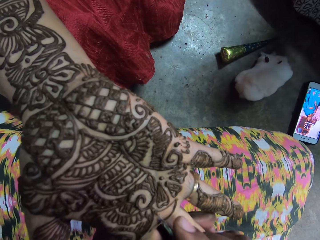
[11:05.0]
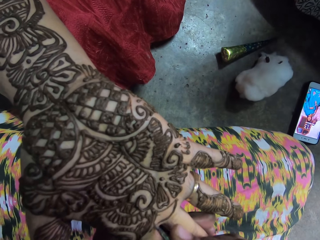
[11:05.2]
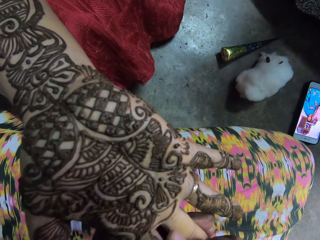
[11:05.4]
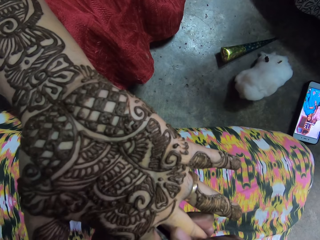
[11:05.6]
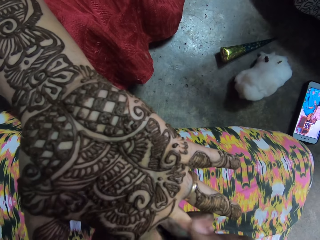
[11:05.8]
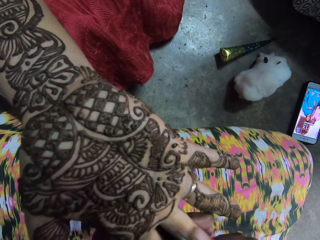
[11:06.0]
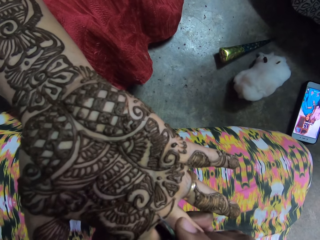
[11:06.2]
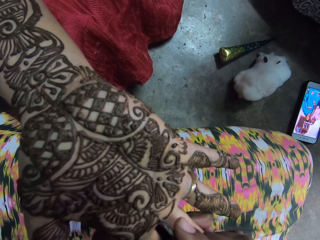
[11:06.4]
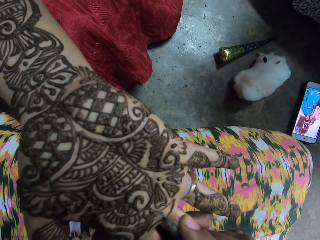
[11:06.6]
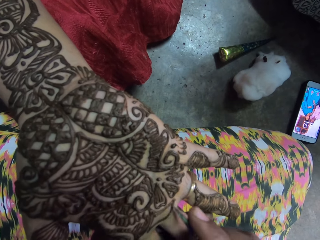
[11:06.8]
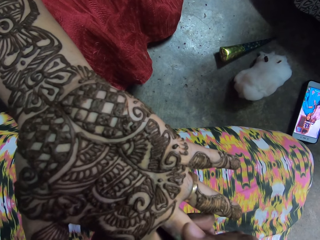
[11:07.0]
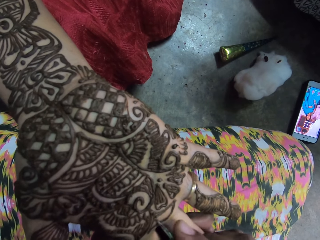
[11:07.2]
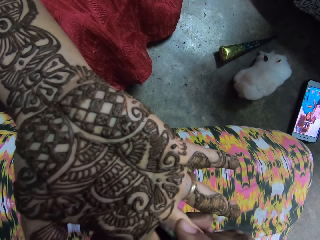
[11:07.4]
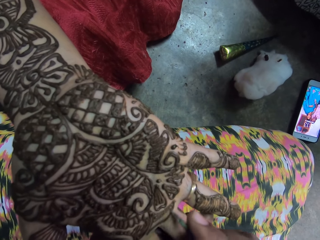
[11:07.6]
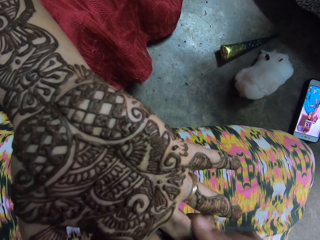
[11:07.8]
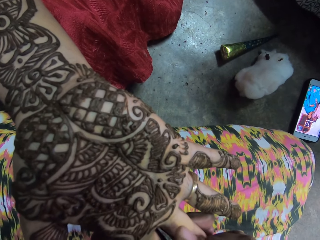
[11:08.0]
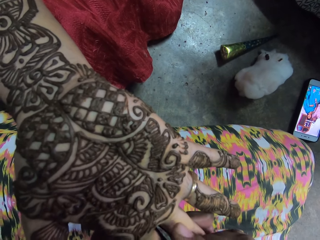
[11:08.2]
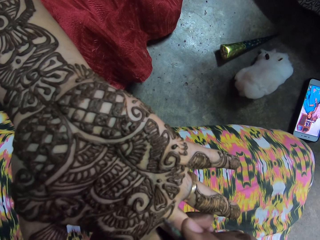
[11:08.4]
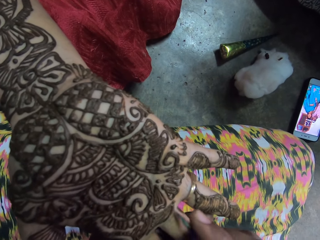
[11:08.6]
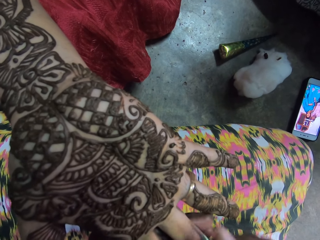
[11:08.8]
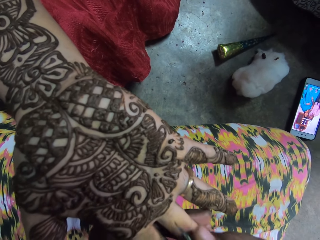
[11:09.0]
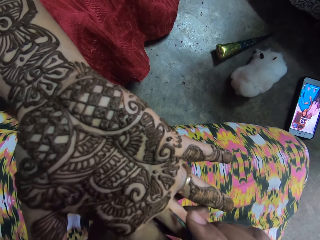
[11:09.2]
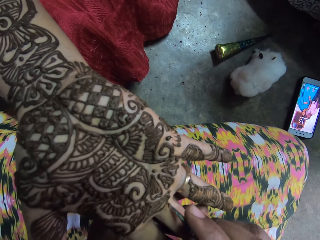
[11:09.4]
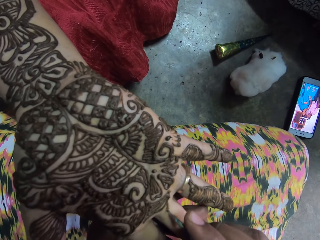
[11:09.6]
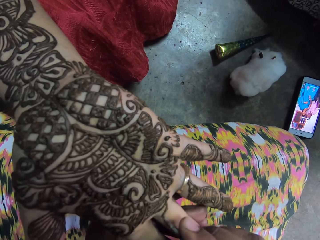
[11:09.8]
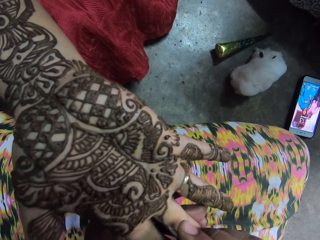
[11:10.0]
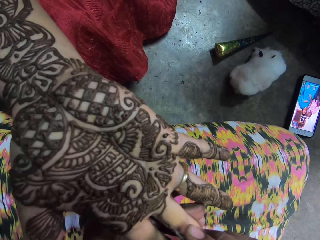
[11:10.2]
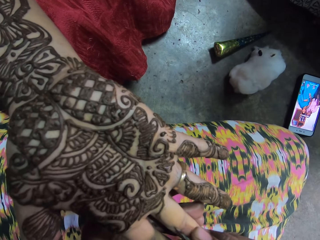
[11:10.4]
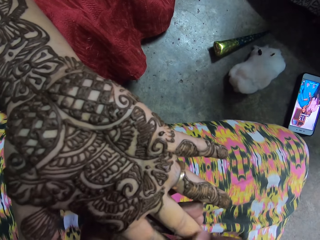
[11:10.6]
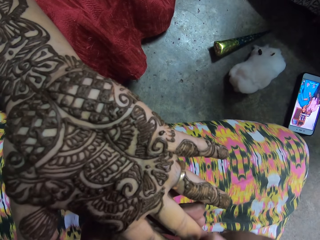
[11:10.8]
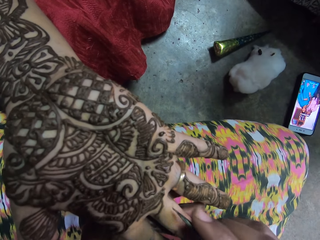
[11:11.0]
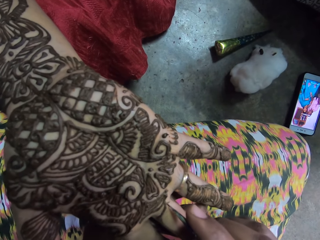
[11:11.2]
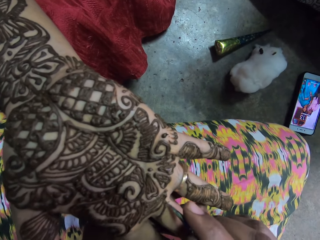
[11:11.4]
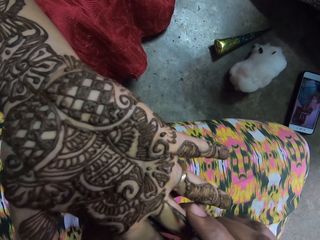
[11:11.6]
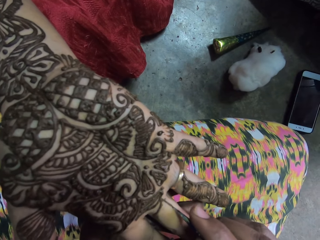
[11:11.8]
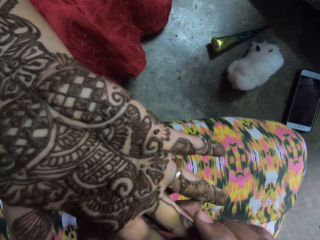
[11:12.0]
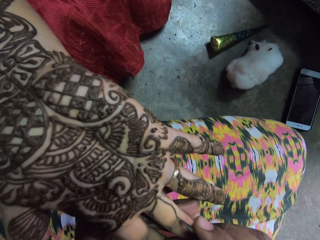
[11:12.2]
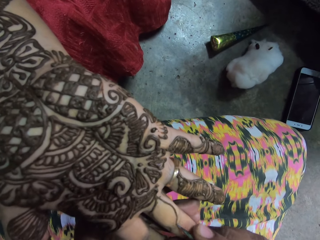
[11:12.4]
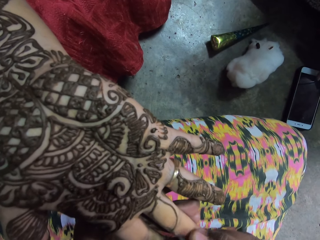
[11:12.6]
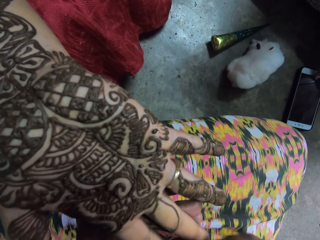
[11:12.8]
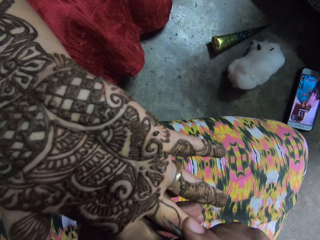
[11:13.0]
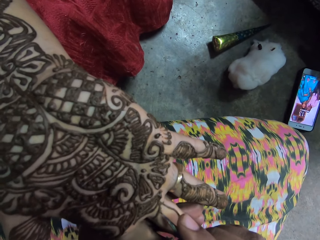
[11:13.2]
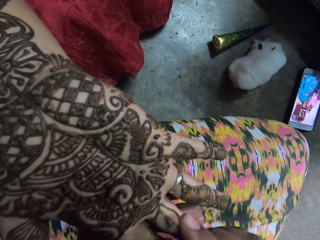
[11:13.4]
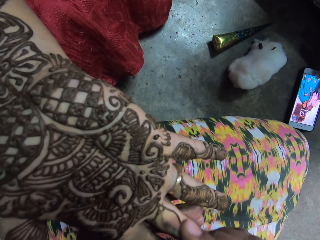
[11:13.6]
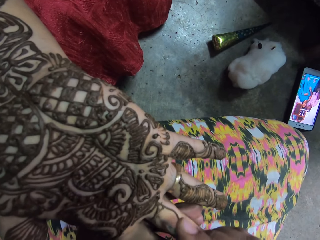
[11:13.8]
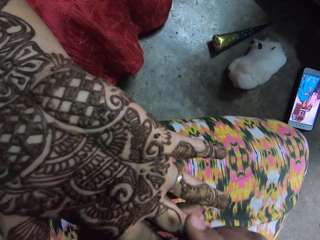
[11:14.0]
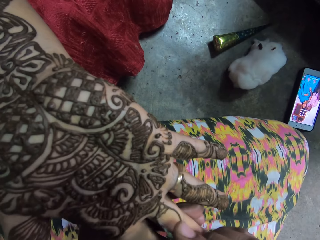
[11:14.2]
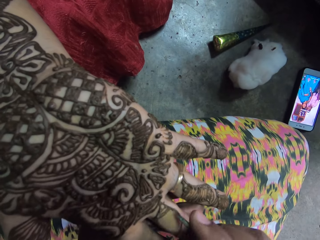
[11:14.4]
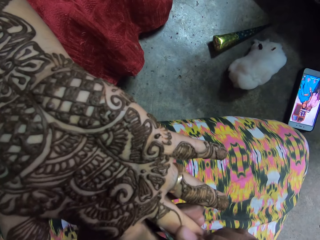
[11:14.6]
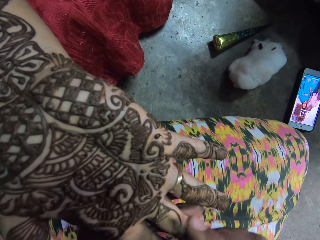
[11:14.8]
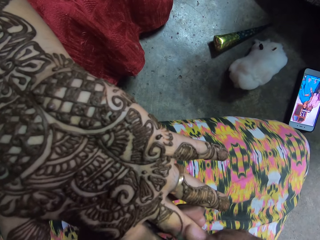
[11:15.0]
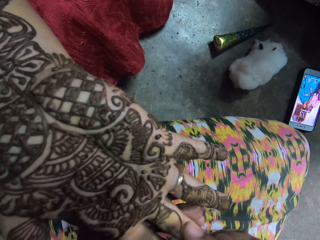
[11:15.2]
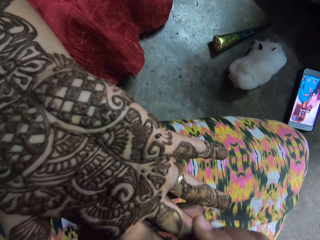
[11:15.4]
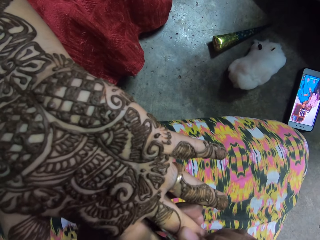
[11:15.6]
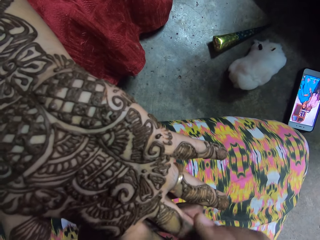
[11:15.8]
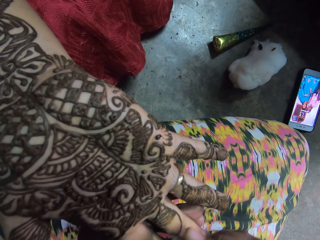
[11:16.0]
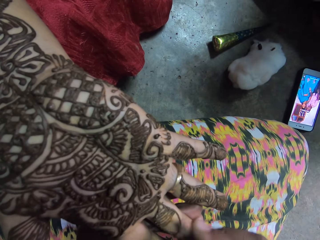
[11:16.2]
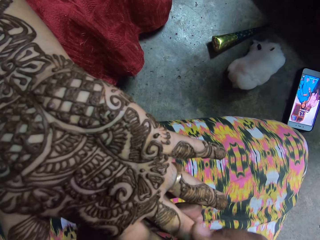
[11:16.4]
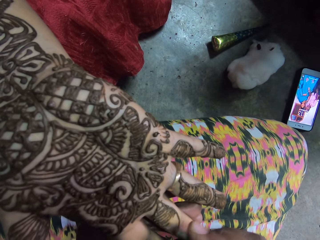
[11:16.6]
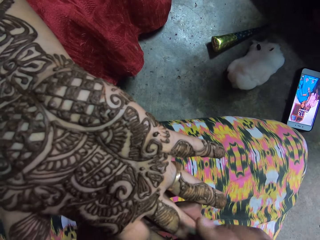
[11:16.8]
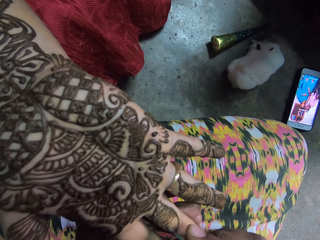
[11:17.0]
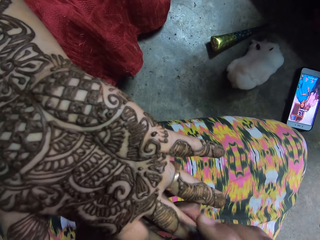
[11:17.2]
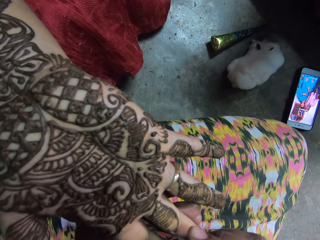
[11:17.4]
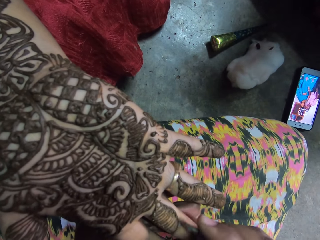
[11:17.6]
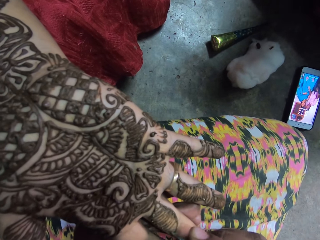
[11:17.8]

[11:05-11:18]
The woman presses the phone on the floor with her left hand.

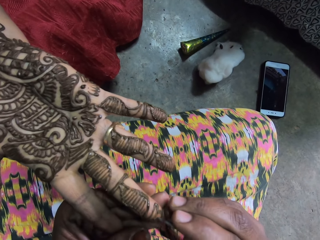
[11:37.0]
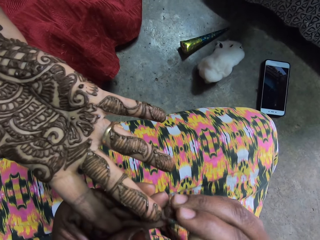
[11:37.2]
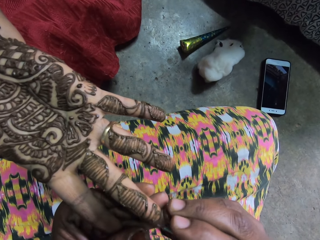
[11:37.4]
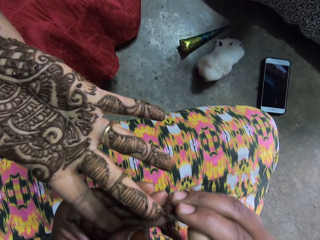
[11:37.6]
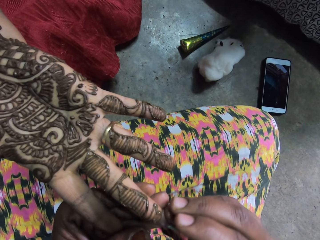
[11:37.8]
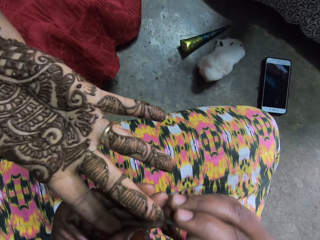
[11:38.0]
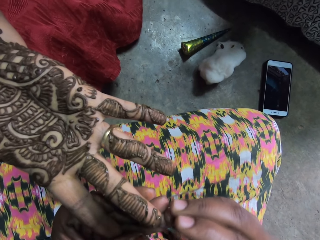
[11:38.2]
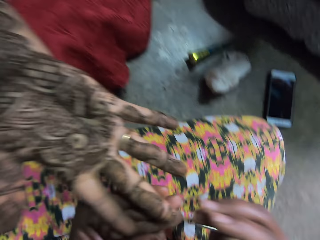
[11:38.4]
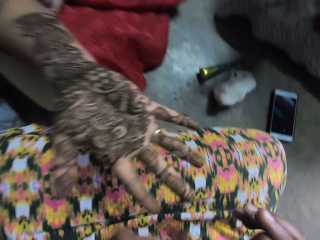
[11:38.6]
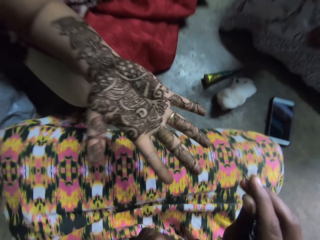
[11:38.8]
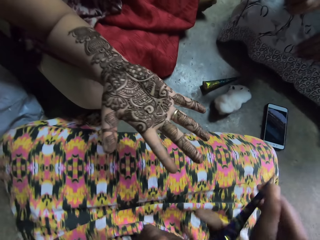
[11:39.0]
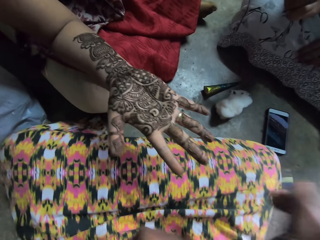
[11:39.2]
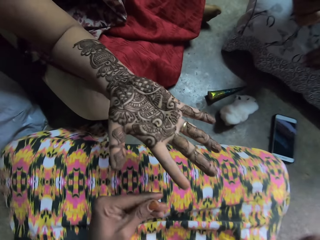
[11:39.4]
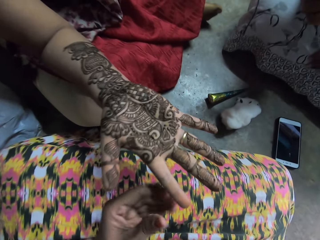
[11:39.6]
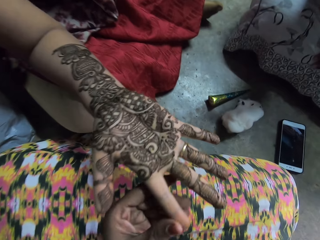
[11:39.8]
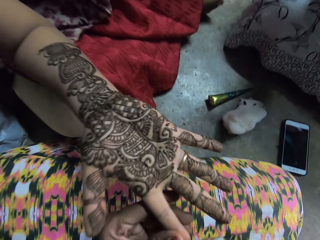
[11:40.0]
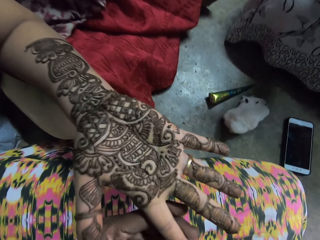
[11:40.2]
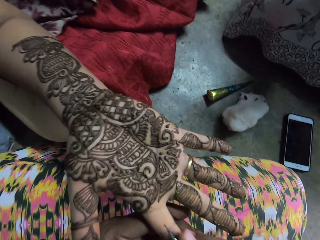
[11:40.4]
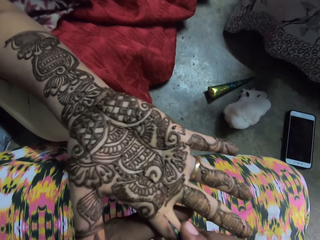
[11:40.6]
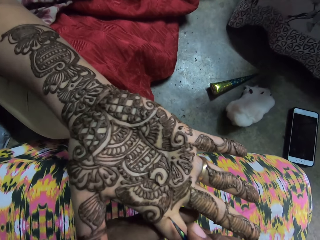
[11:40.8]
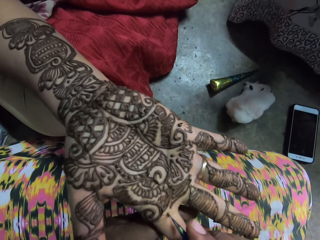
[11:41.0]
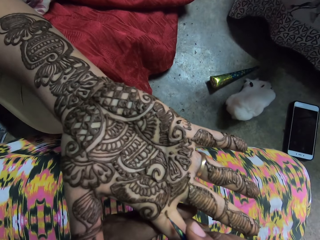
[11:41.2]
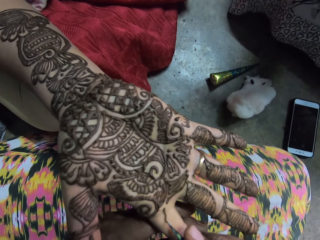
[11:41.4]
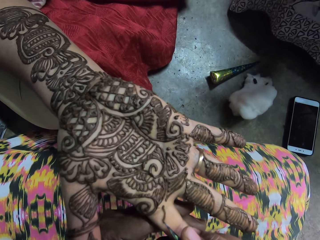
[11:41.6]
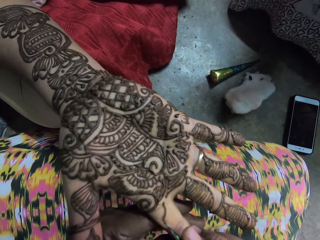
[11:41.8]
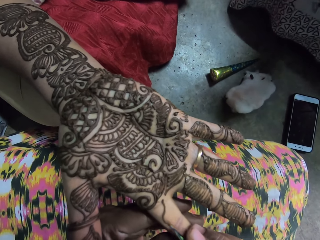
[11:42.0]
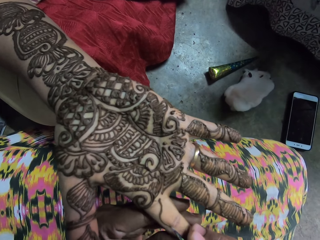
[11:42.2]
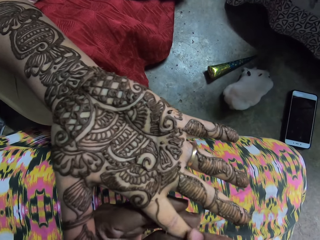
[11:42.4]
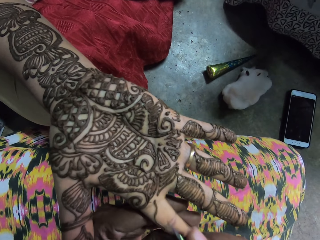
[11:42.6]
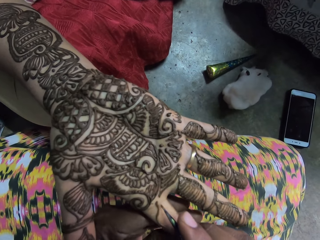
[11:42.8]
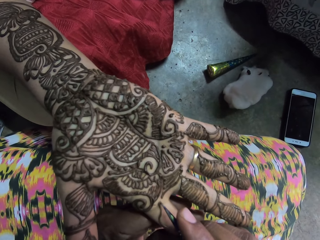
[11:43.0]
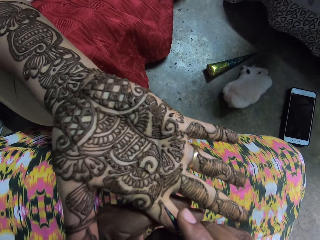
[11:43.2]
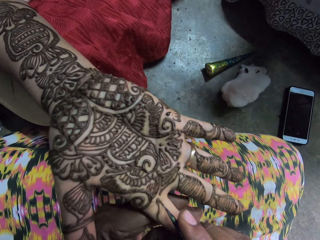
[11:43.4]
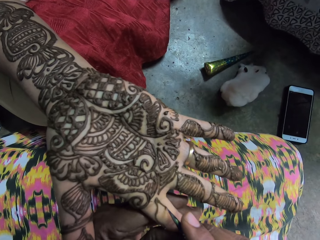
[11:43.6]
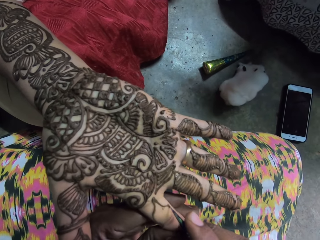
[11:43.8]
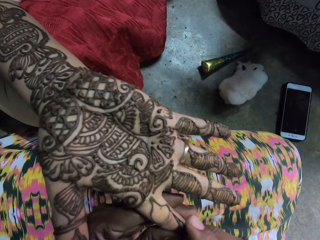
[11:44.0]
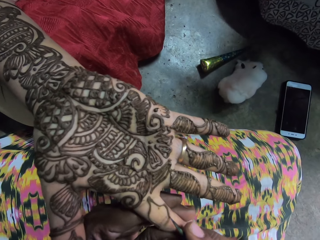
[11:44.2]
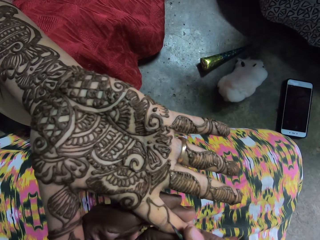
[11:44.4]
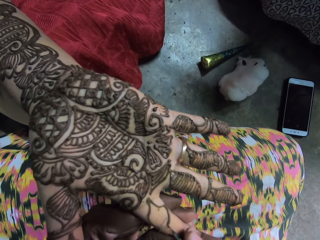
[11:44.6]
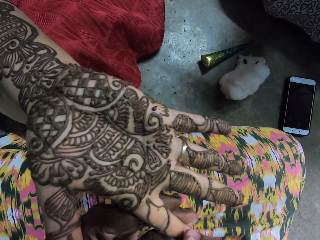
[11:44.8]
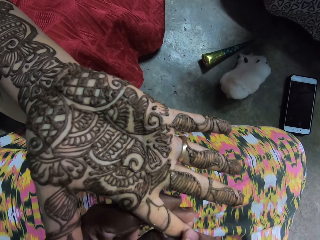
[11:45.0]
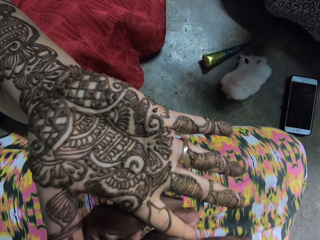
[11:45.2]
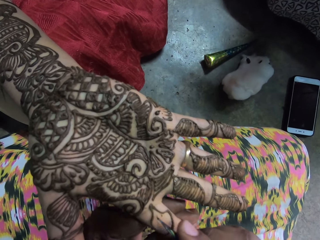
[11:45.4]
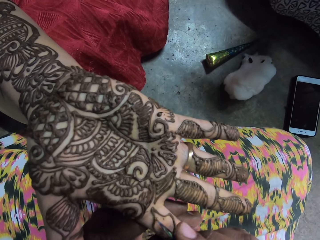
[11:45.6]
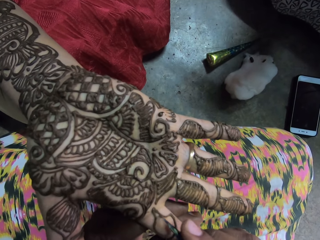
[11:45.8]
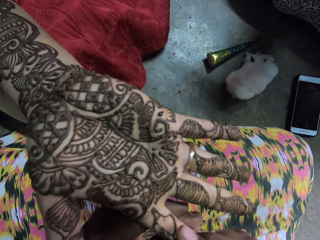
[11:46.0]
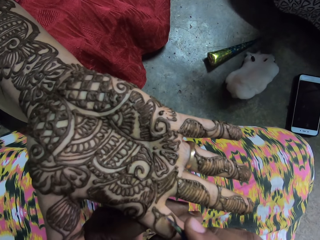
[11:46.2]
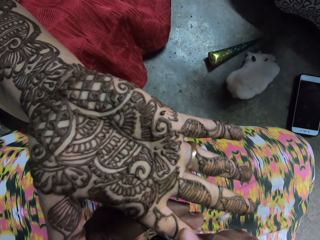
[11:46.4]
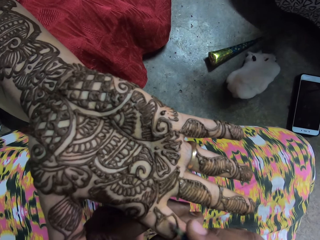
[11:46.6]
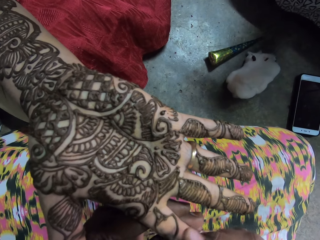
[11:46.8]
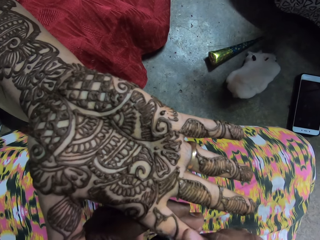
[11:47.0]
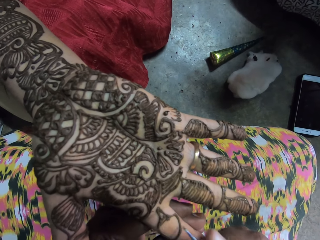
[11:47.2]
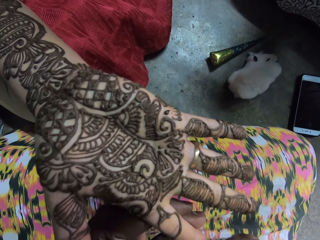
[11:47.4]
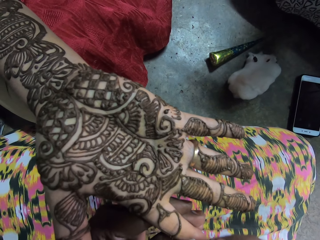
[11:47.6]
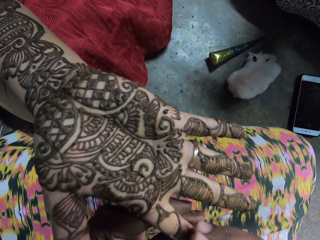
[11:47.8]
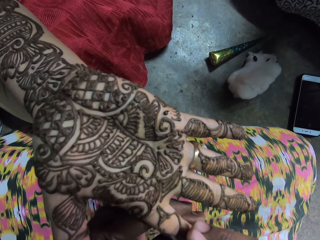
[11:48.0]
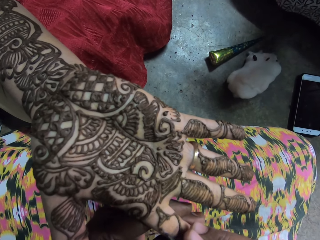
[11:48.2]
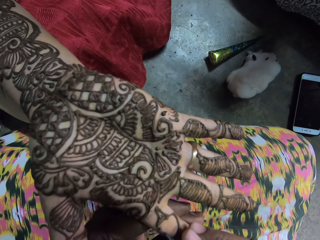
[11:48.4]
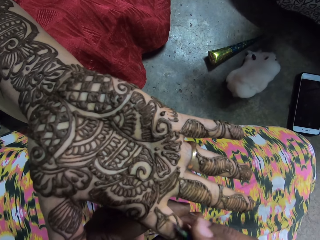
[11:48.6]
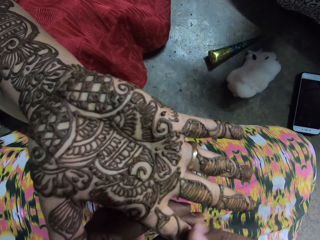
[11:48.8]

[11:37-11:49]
The camera wearer adjusts the plastic cone in her right hand with her left hand. She stares at a woman. She holds the right hand of the woman with her left hand, and paints the woman's right hand with mehndi dye and the plastic cone in her right hand. The woman converses with another woman.
